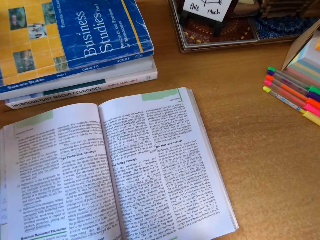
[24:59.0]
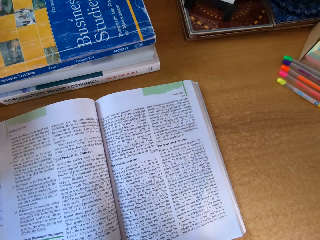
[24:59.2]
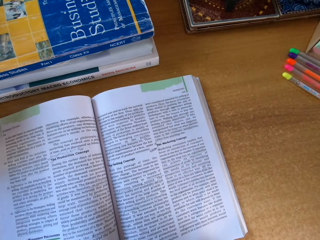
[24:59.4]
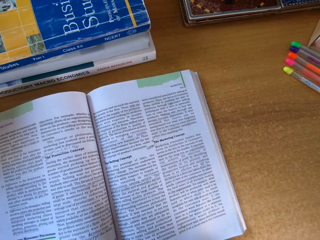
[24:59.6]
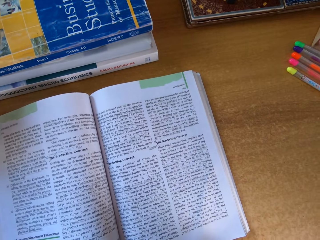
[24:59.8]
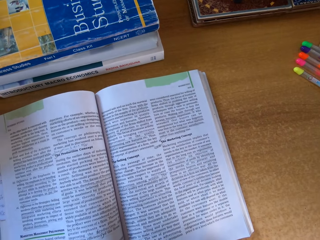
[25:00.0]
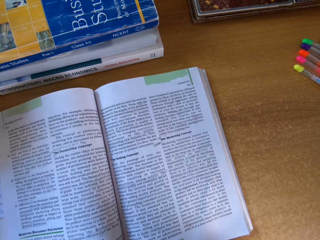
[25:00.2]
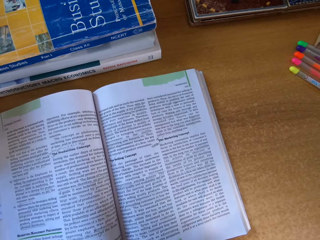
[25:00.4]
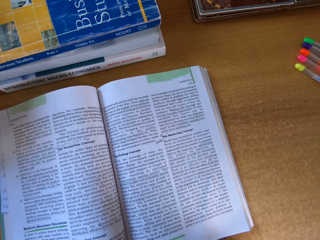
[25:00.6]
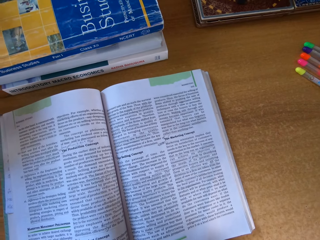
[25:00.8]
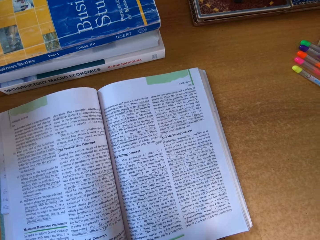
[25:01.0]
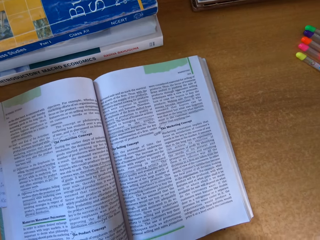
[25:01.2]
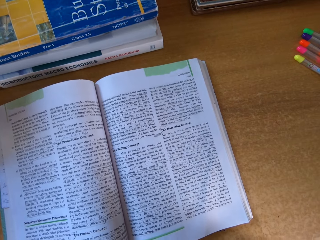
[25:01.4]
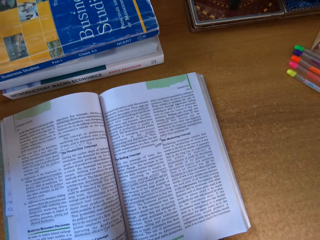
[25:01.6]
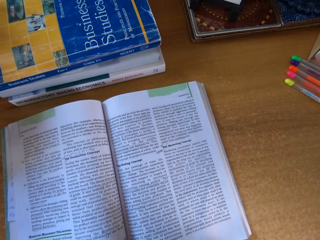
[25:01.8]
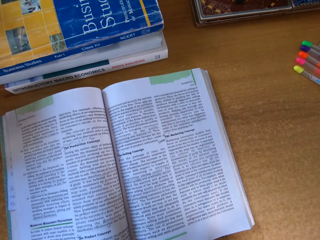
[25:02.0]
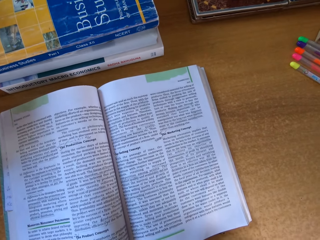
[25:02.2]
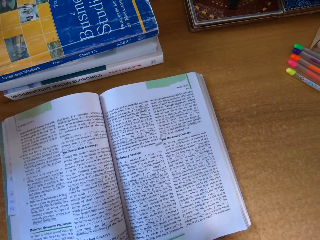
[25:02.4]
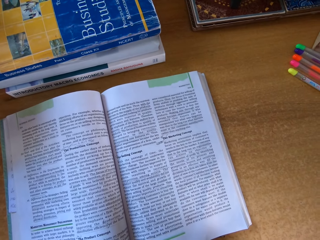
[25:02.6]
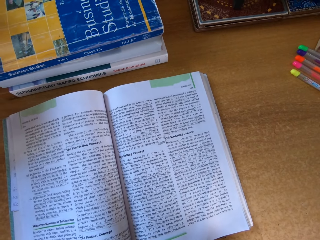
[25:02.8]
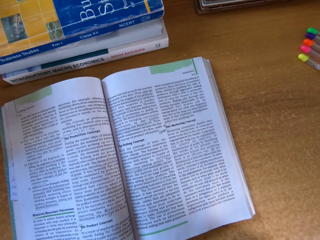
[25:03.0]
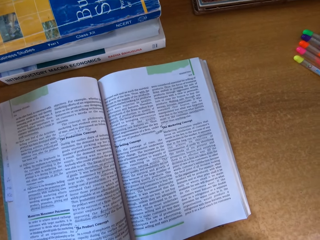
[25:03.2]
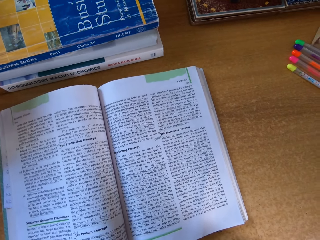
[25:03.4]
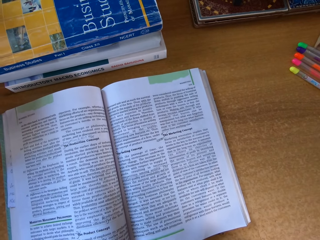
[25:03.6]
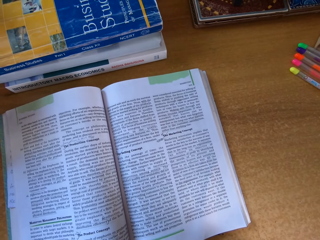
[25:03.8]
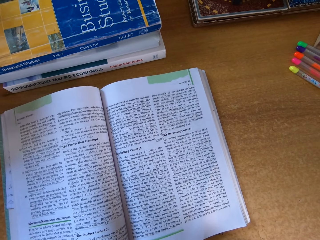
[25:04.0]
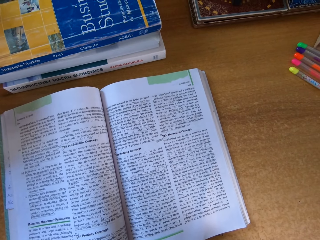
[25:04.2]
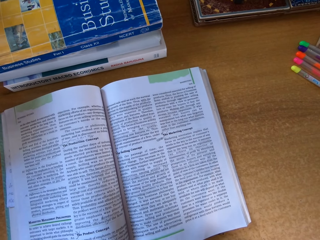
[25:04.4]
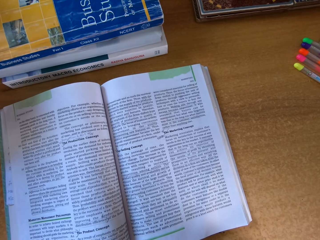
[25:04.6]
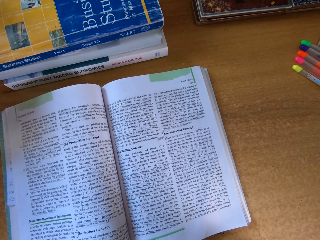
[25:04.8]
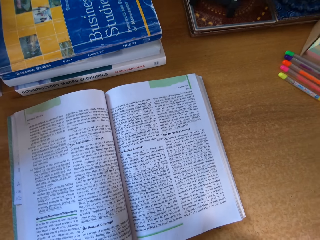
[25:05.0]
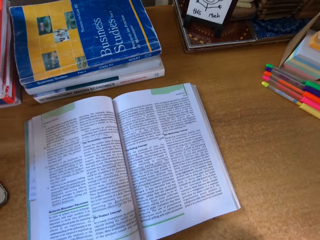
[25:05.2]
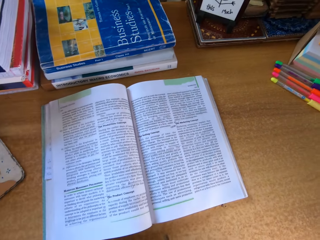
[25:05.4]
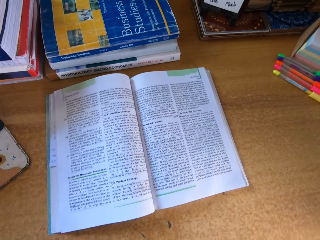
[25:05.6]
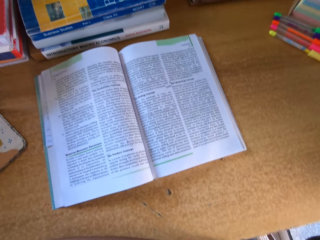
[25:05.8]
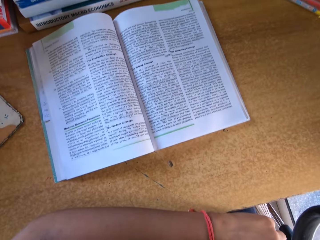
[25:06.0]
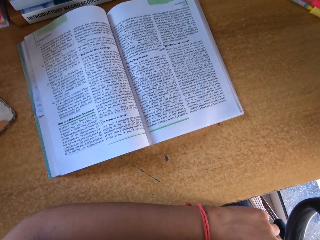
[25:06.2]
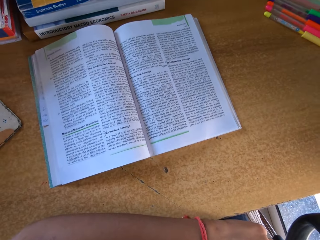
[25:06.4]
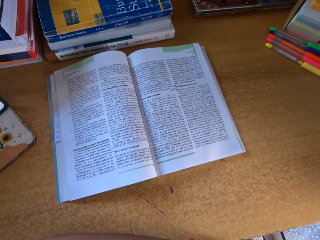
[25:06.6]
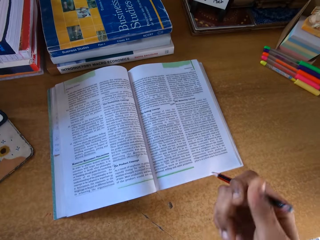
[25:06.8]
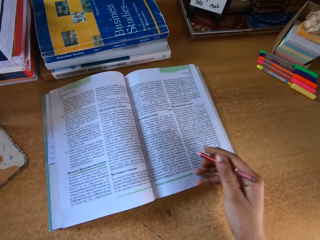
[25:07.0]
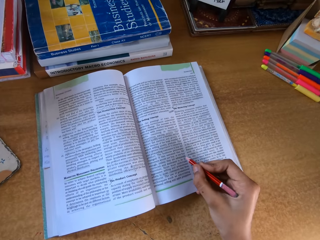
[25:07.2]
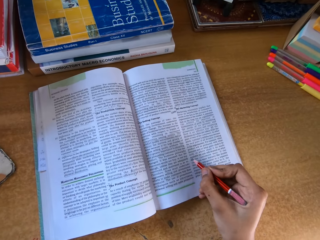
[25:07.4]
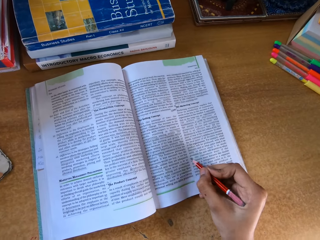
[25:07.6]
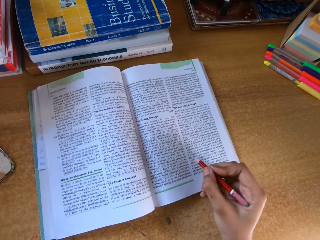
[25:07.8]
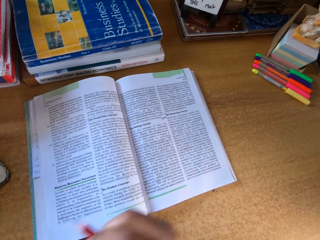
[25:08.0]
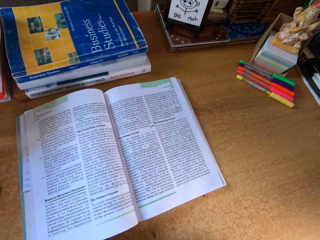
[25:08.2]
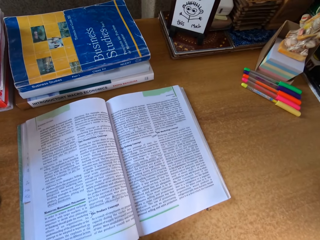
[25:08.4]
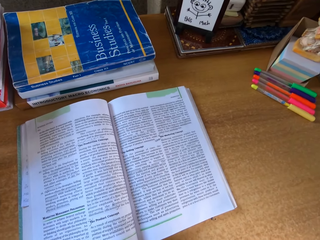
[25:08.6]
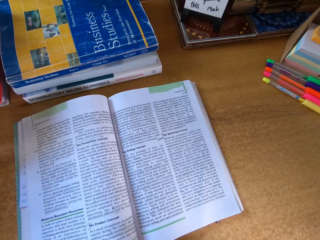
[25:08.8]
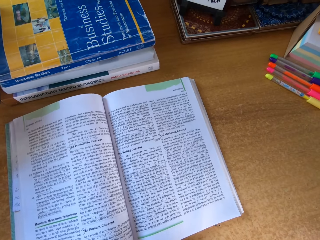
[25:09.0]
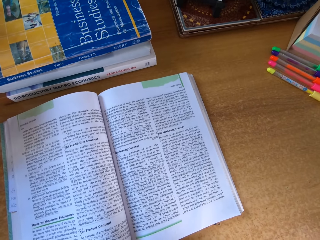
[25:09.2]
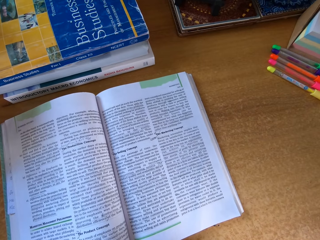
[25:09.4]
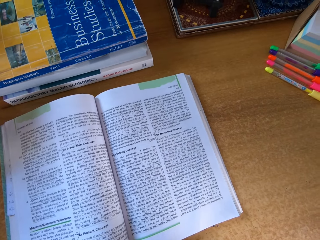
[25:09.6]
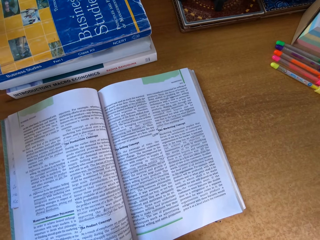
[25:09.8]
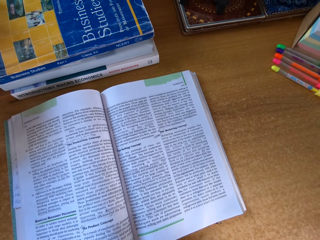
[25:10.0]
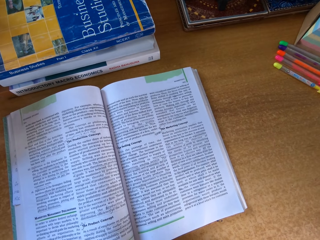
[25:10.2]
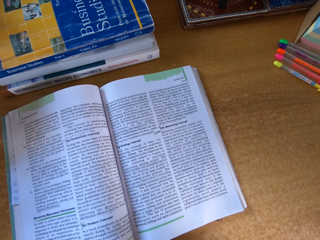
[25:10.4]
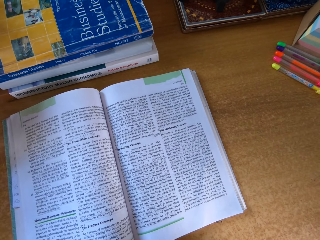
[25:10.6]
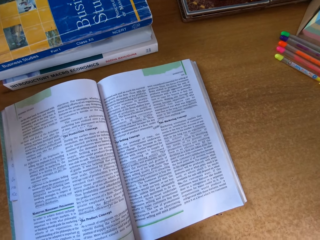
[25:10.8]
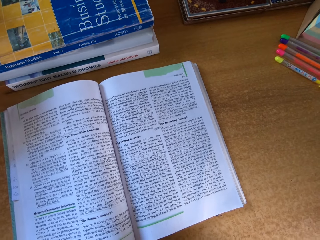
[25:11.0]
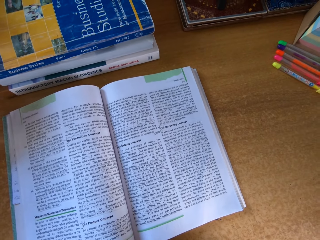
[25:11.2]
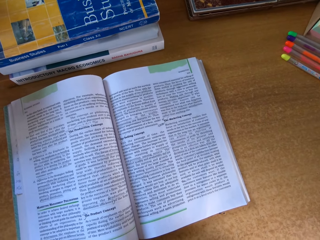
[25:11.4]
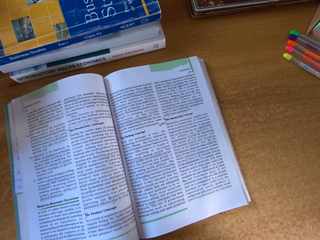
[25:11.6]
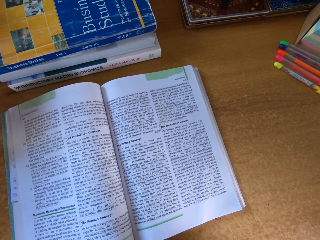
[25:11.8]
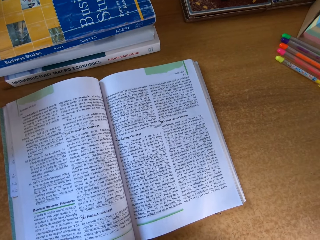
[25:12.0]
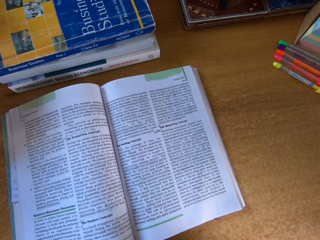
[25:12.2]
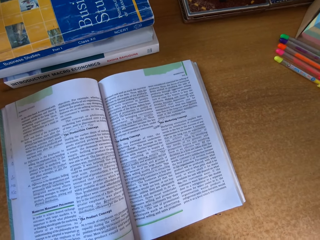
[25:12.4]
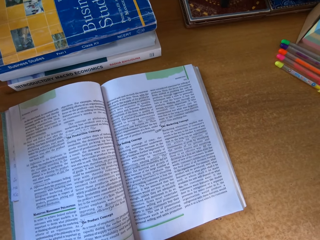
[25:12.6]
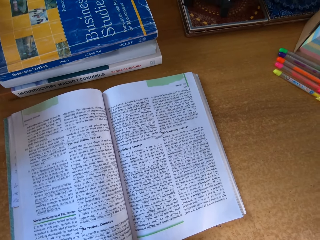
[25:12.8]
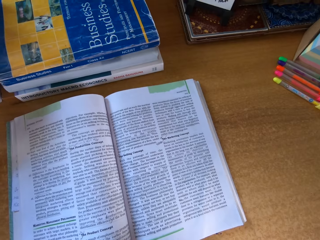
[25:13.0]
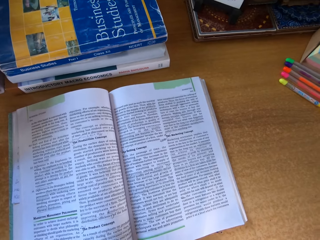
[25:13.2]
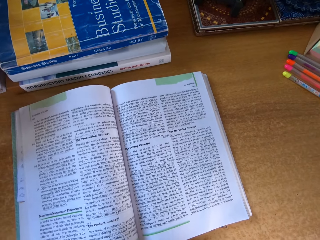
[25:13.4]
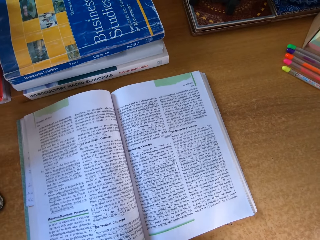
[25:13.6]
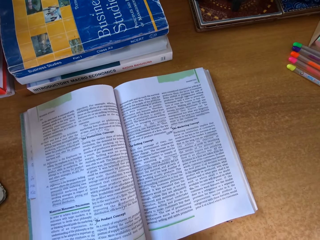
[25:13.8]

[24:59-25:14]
The camera wearer reads the book on top of the table. They write the book with a pencil. They read the book on top of the table.

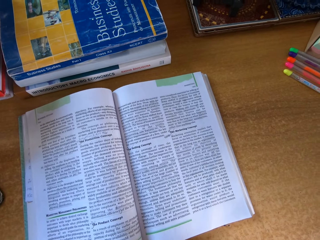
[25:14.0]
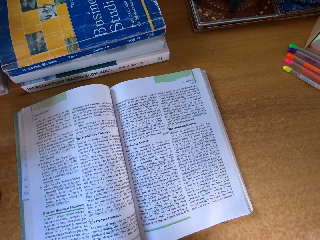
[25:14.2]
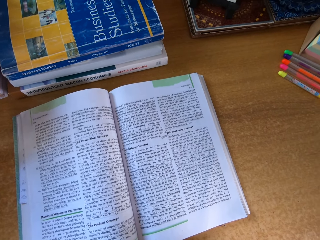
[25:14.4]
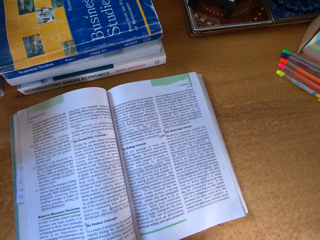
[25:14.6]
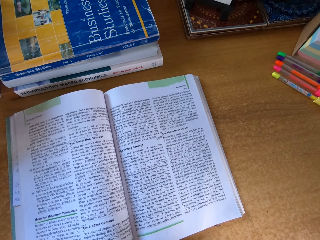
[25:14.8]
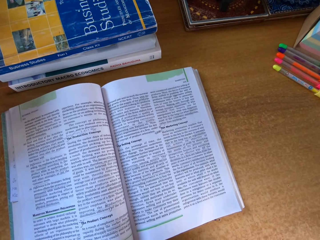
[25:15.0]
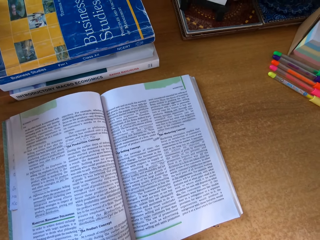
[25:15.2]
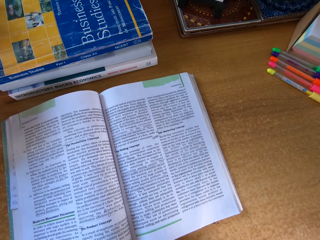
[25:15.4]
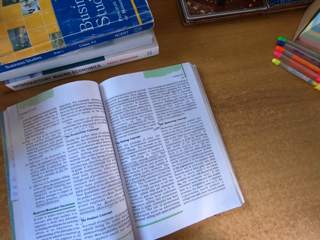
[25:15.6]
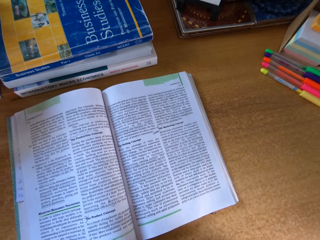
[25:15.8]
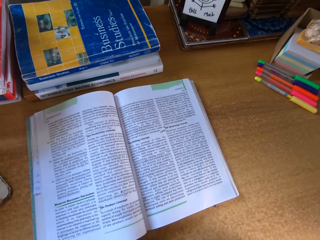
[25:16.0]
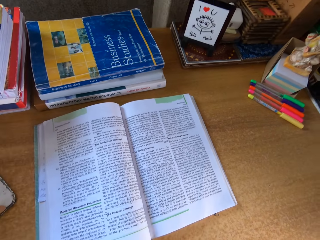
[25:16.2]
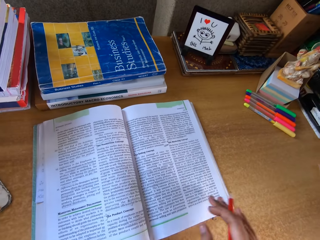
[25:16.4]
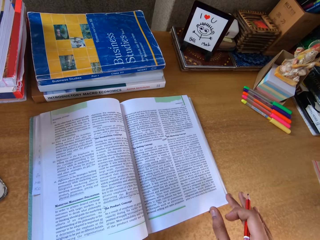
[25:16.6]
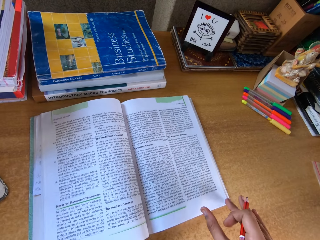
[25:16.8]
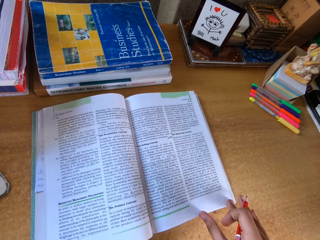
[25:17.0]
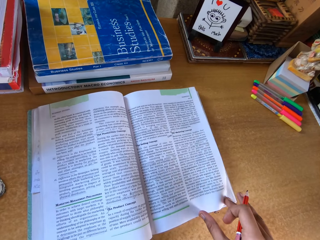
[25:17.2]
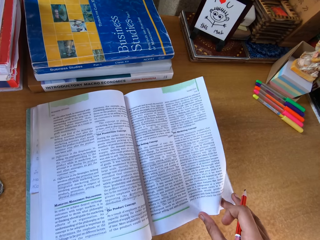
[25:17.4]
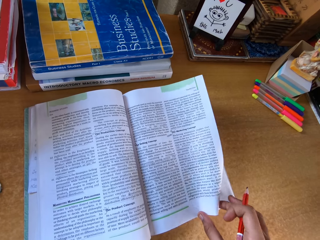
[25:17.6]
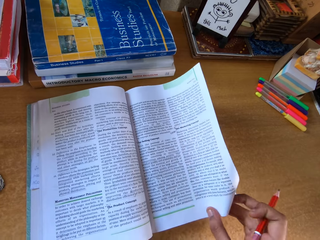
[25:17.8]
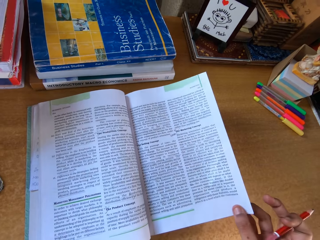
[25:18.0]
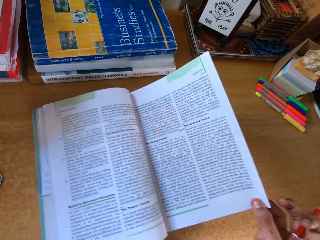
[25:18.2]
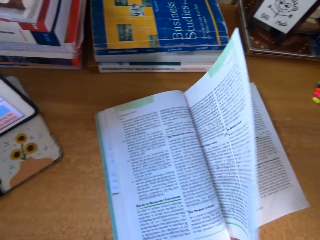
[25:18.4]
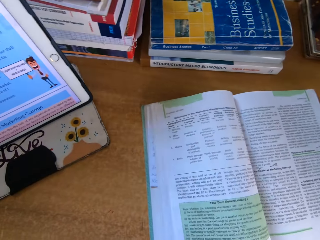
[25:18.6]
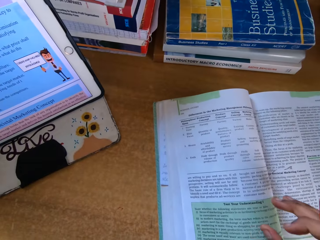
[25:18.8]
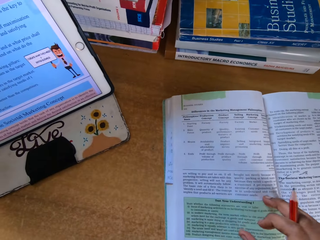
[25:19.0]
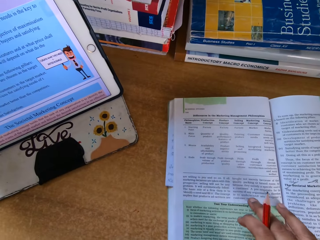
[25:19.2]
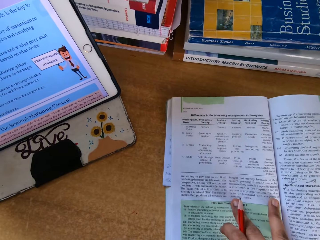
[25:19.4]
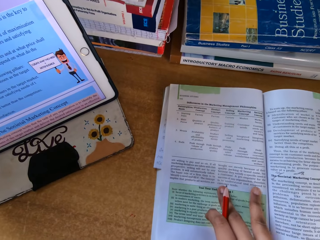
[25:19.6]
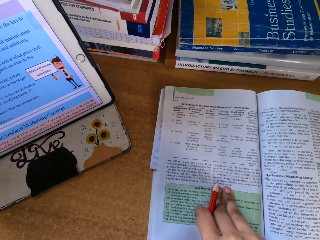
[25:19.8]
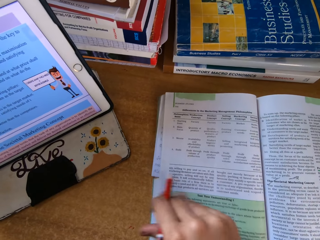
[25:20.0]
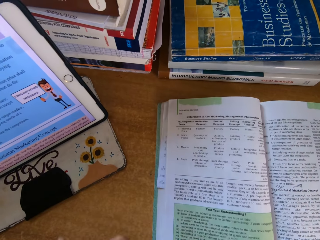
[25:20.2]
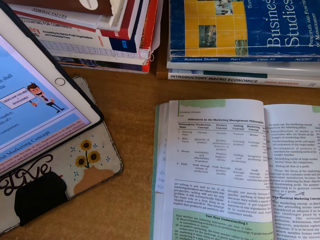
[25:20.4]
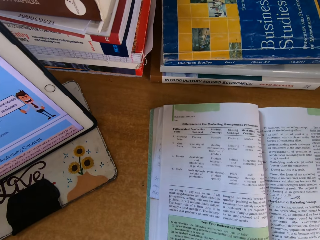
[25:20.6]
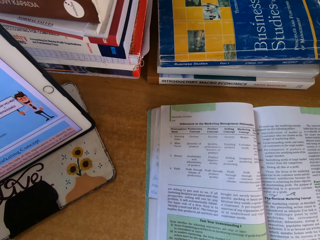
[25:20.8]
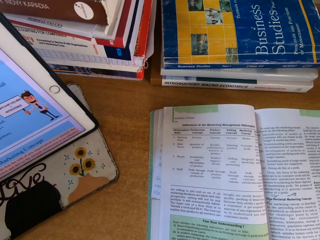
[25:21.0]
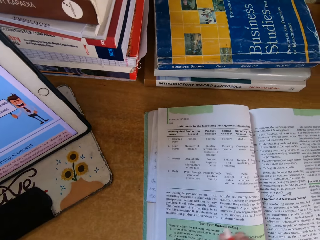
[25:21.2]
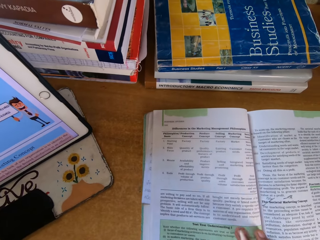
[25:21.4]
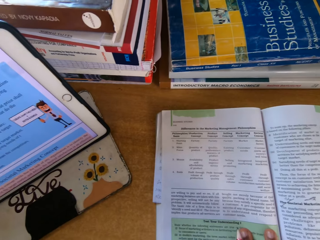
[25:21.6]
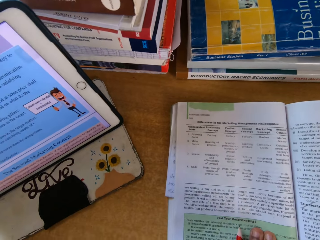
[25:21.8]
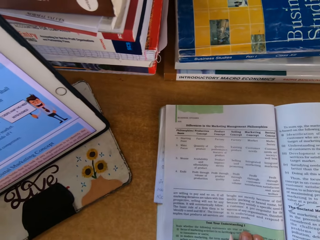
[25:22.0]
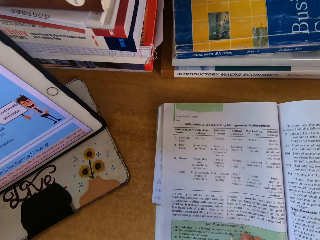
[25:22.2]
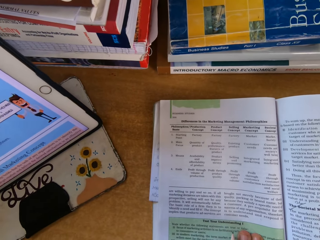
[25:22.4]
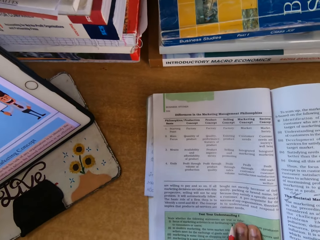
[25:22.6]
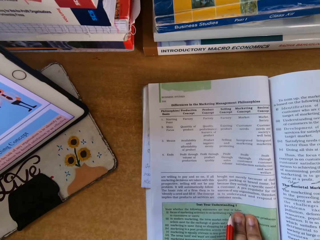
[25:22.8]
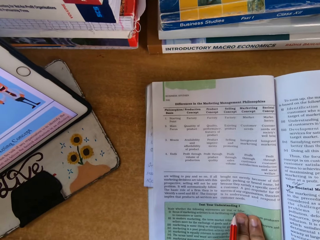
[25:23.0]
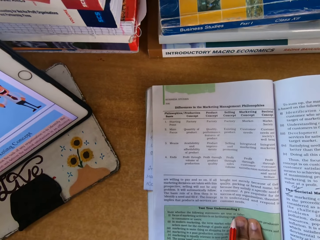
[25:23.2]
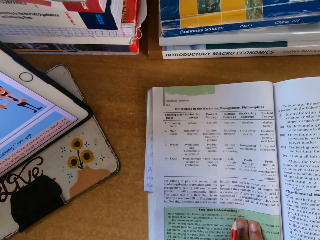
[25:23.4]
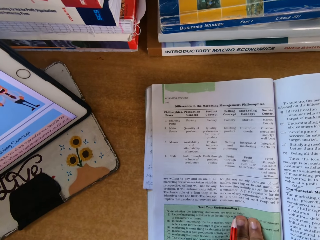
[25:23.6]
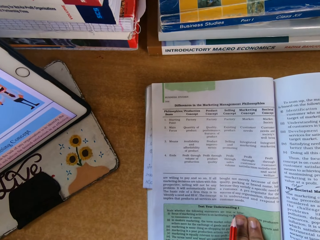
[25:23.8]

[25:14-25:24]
The camera wearer opens the book on top of the table. They read the book on top of the table.
